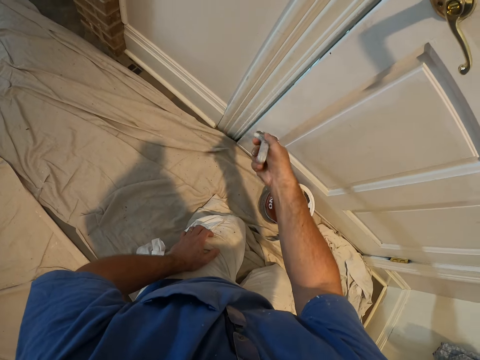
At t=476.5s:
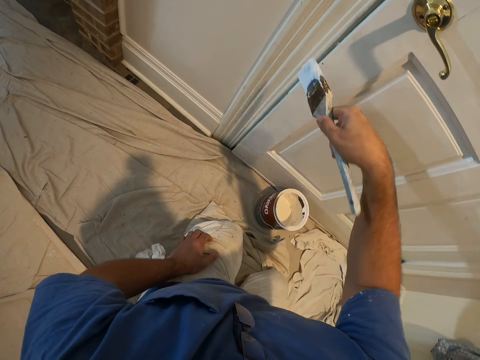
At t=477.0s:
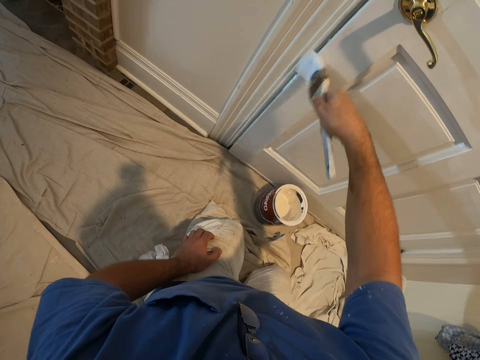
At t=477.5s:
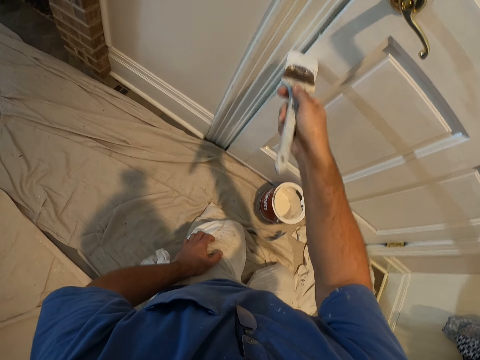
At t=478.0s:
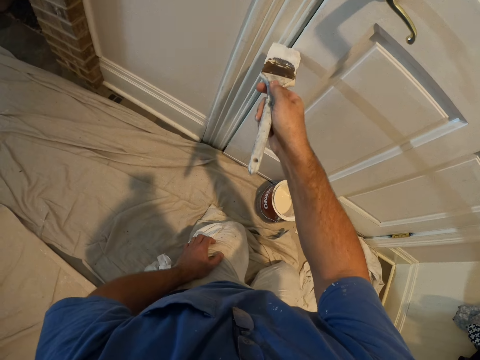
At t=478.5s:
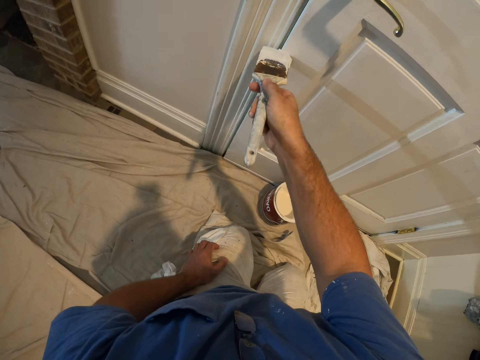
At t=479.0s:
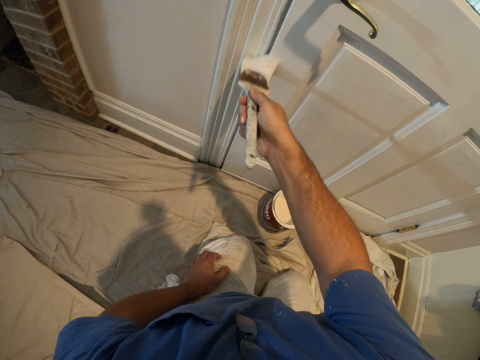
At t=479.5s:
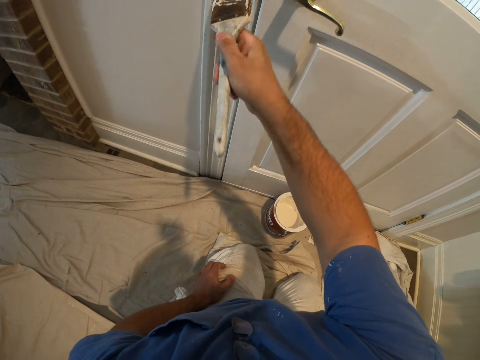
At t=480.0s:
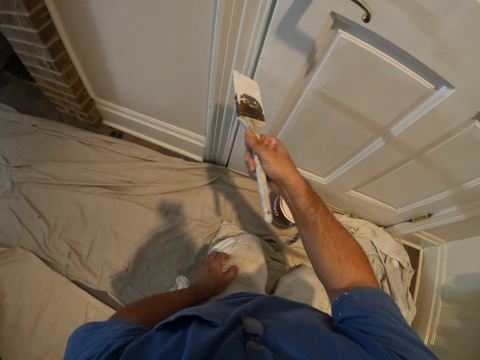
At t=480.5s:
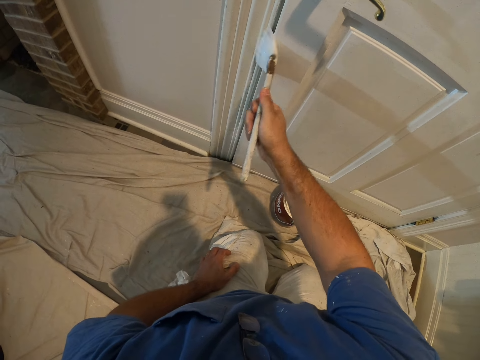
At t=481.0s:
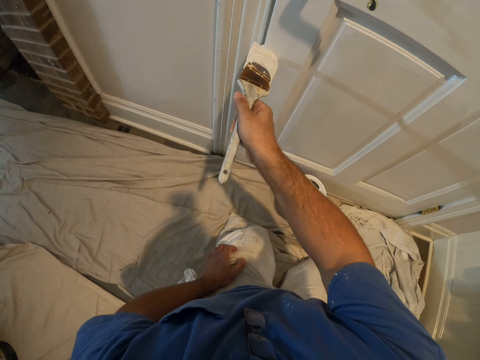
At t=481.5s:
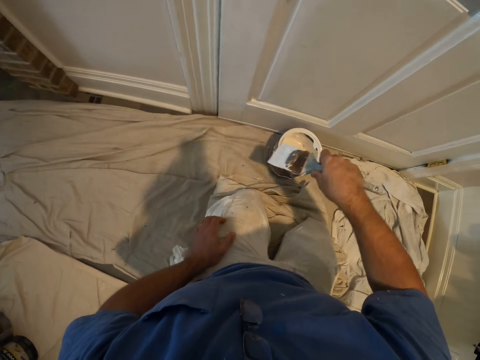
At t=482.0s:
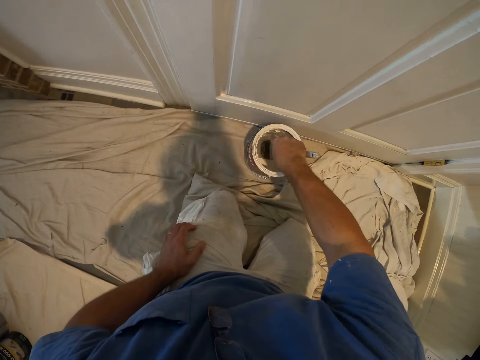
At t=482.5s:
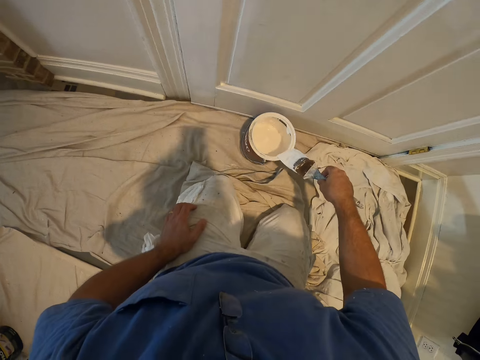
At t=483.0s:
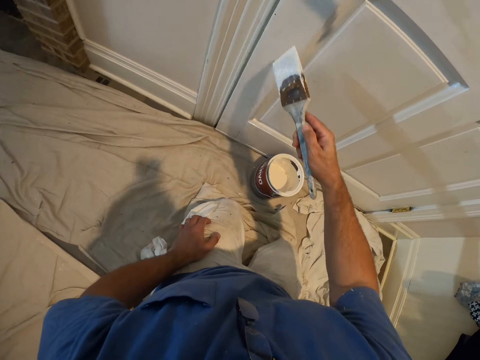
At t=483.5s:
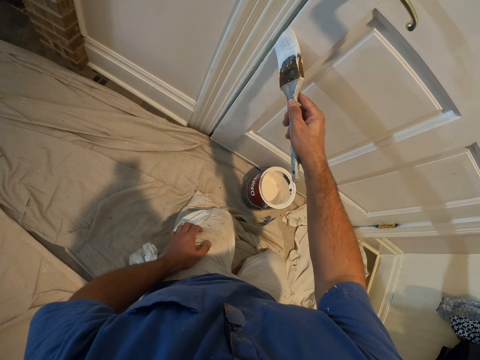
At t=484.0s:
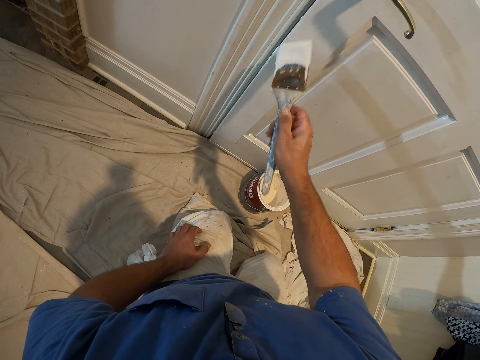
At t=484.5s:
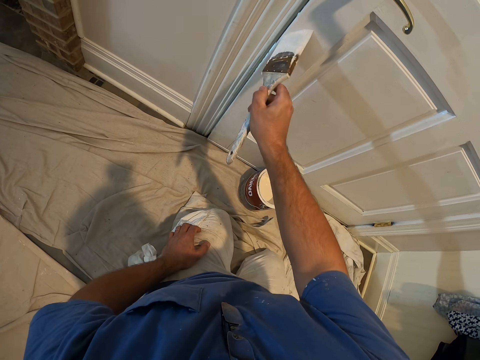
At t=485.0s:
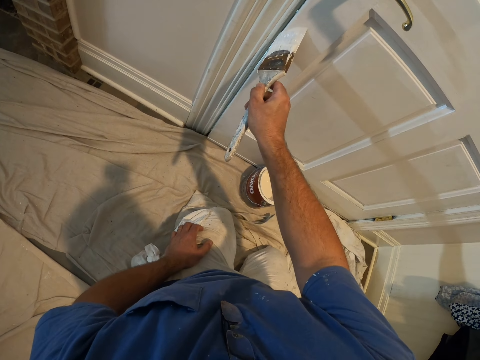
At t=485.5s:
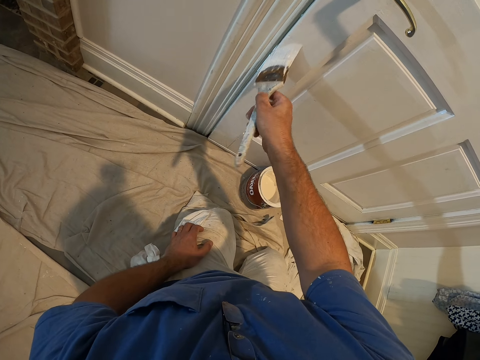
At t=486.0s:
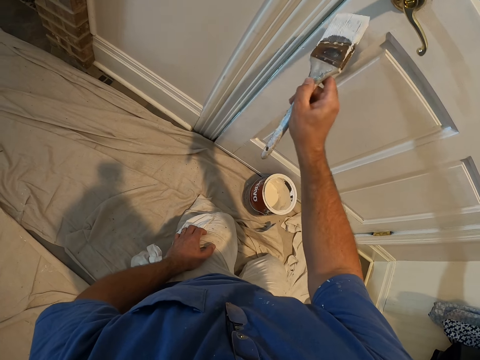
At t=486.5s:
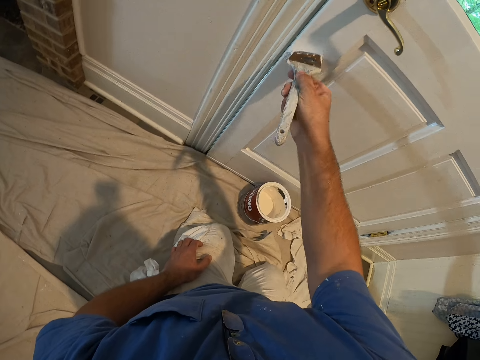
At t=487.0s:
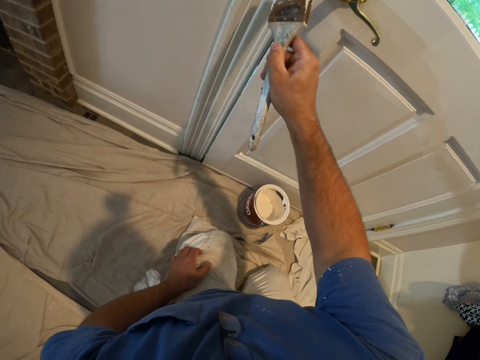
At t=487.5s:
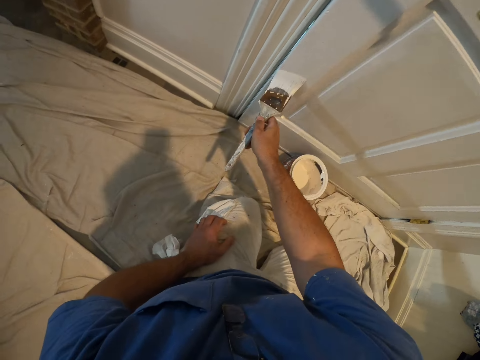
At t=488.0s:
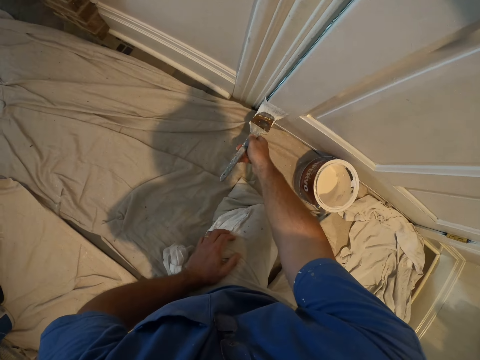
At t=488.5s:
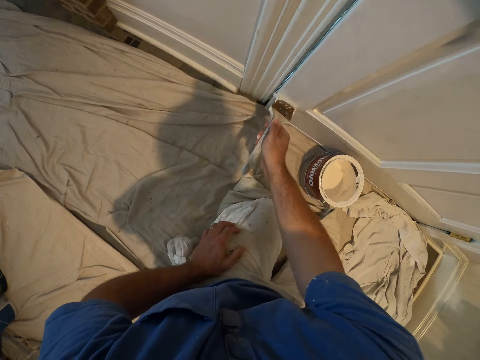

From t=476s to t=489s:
The camera wearer dips the paint brush into the bucket of paint. They remove excess paint from the paint brush. They continue painting the door with the paint brush.

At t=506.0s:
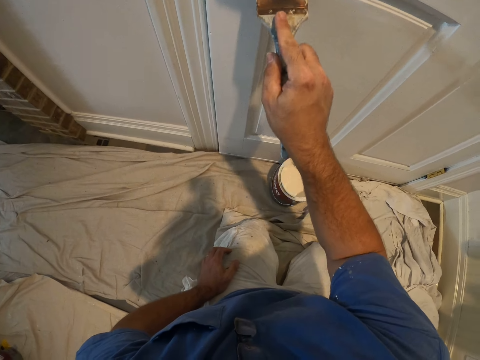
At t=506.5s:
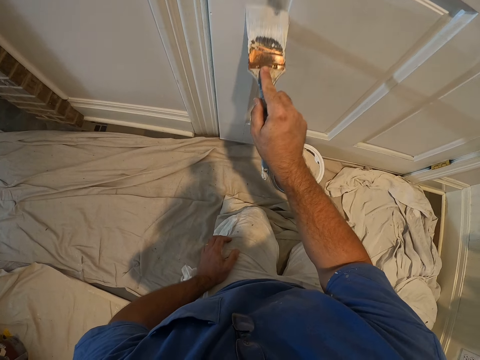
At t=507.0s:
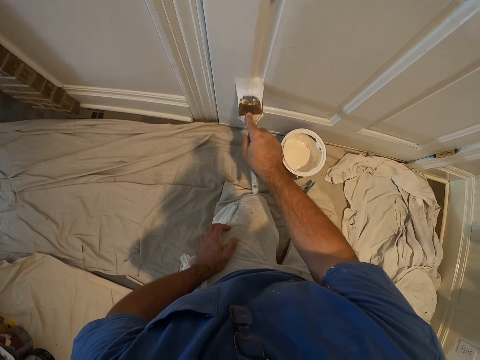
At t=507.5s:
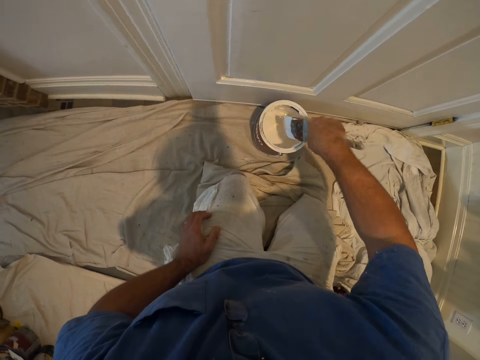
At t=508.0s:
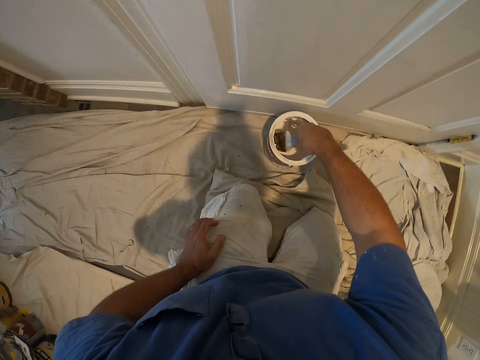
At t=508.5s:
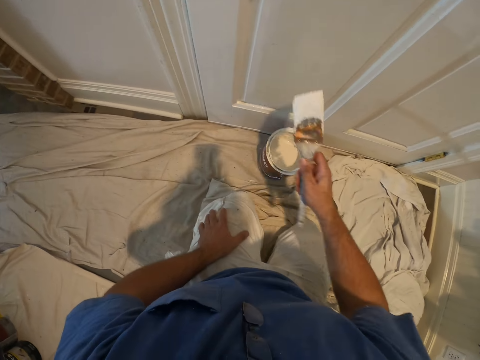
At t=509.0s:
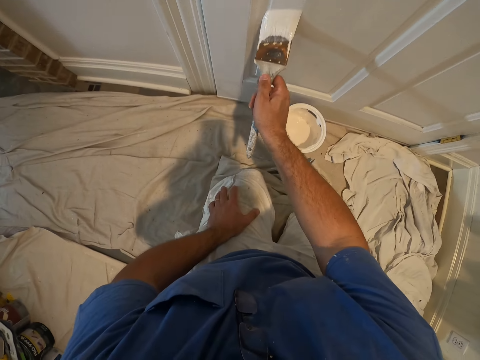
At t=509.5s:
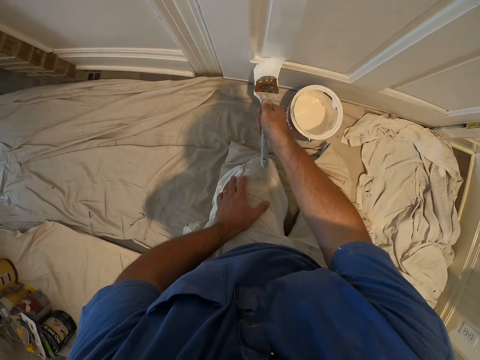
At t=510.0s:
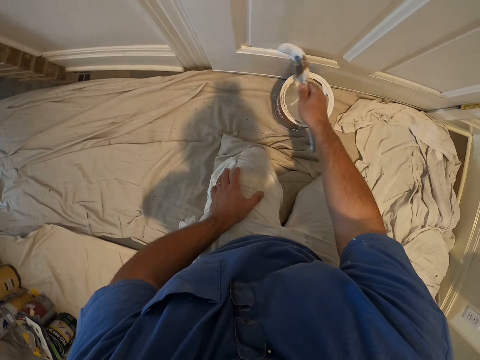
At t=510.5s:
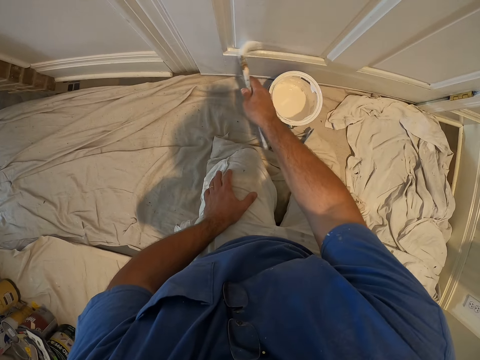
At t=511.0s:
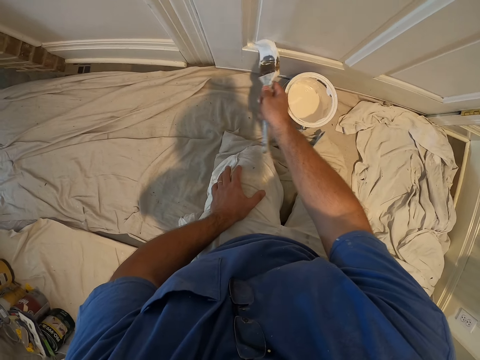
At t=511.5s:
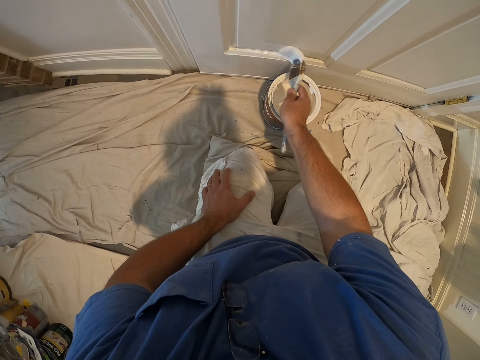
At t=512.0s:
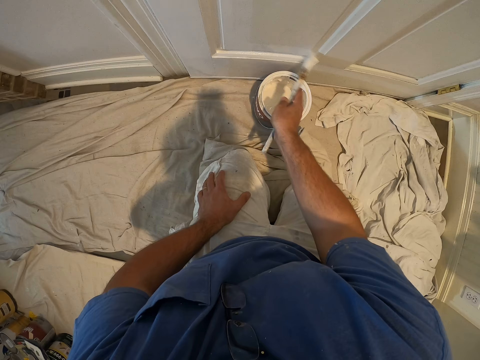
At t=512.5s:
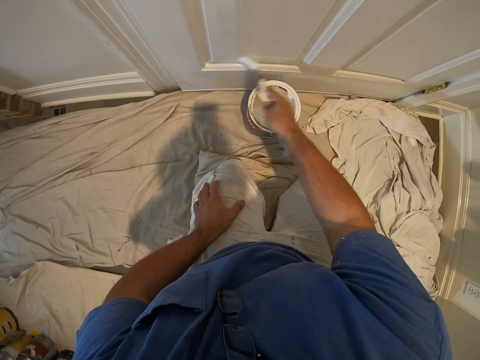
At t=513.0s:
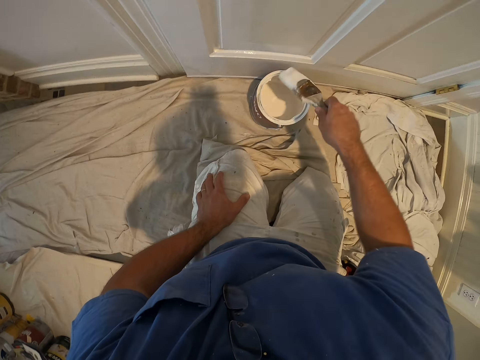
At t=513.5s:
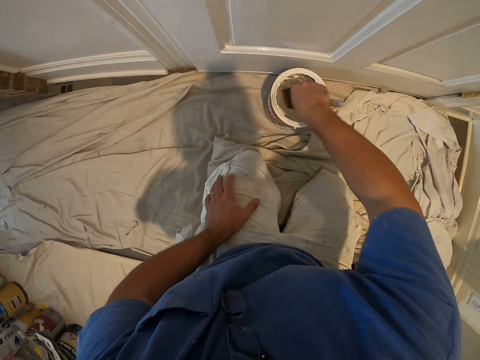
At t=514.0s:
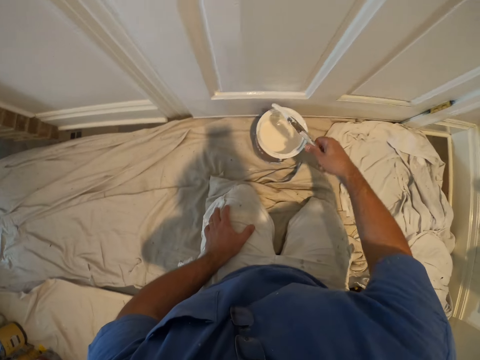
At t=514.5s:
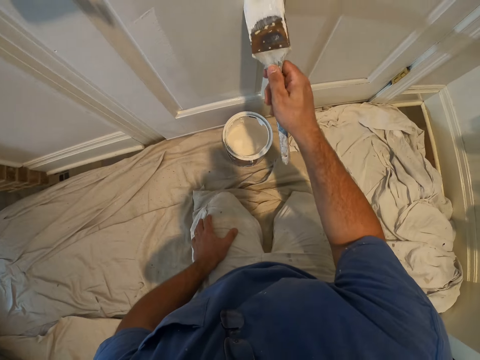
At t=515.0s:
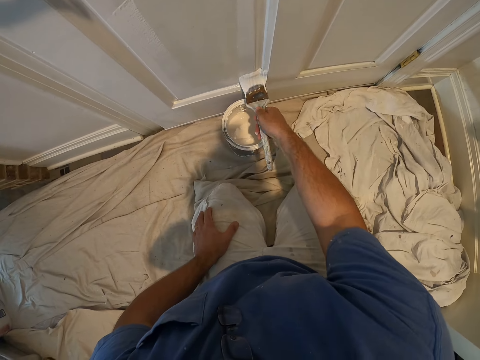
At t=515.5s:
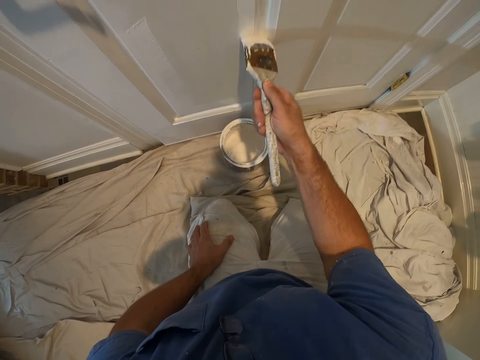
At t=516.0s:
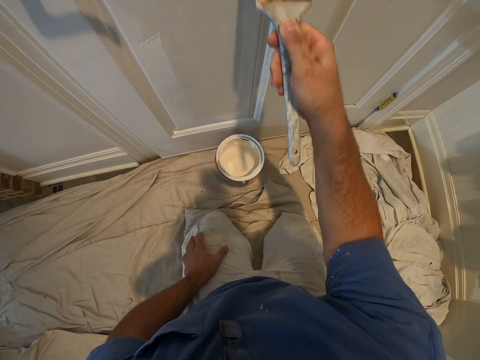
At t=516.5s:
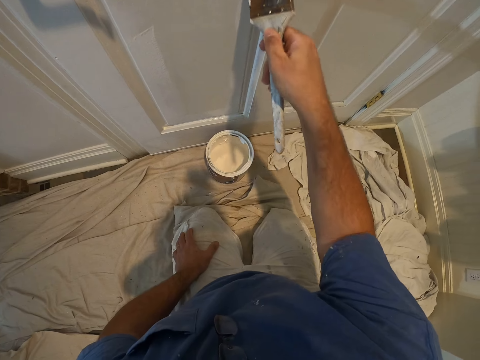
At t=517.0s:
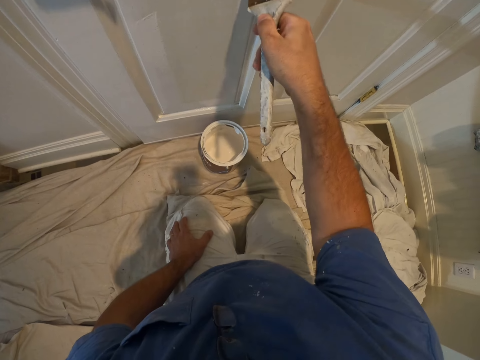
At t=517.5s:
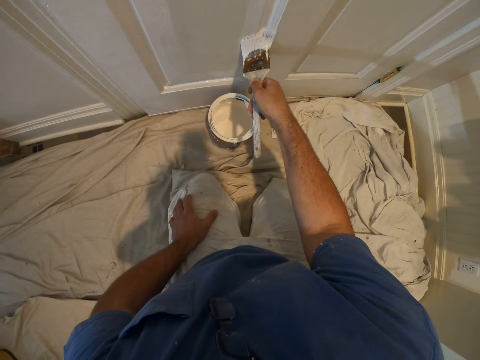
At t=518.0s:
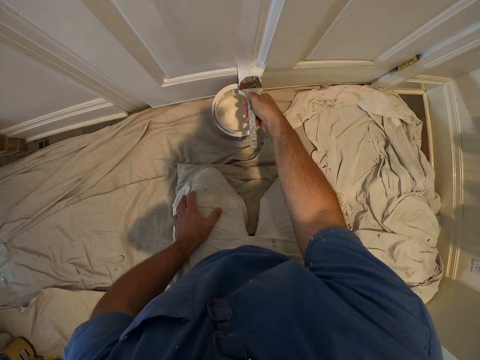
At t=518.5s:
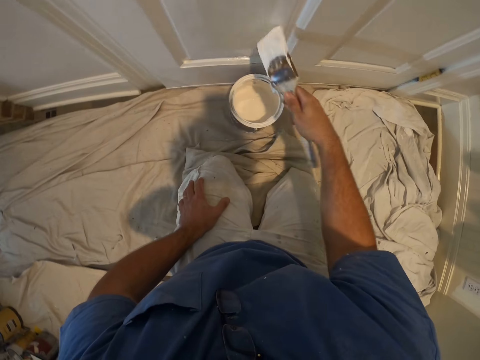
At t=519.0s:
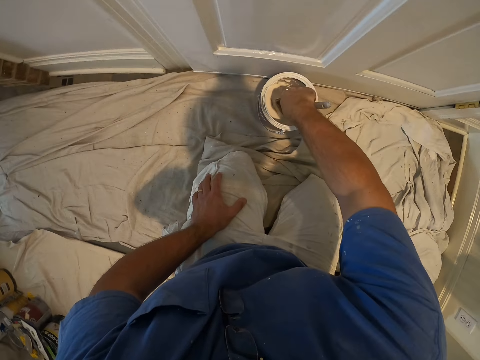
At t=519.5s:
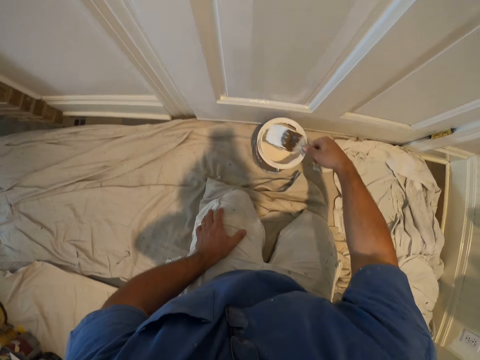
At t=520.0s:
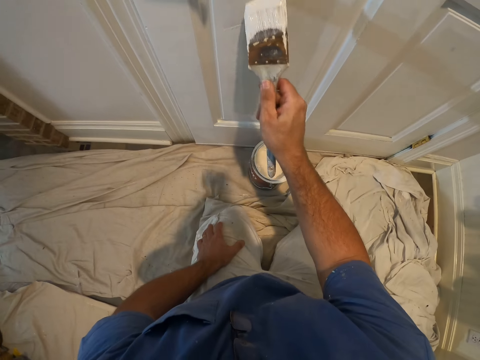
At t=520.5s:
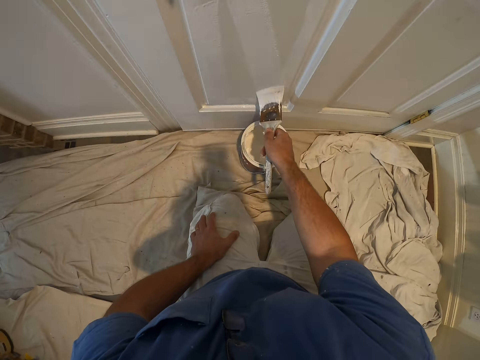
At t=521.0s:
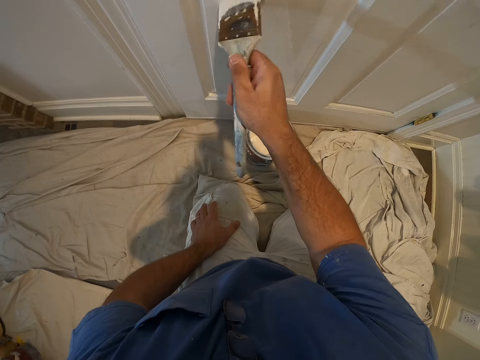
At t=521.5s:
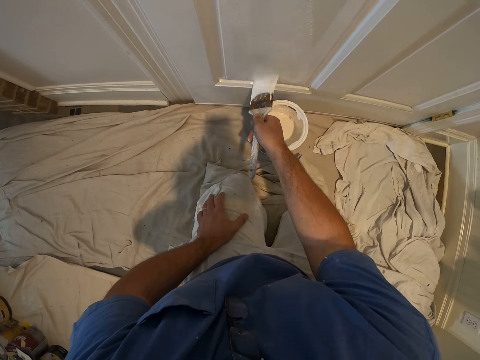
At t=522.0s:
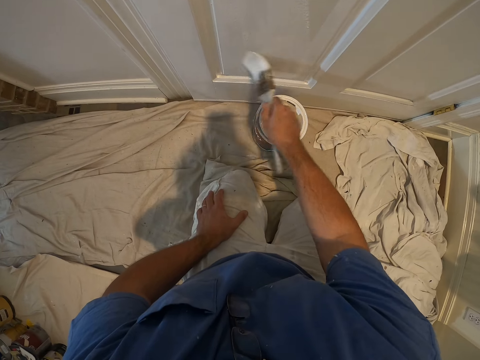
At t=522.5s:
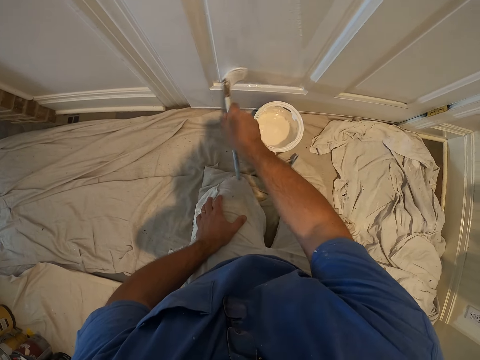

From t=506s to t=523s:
The camera wearer dips the paint brush into the bucket of paint. They continue painting the door with the paint brush. They dip the paint brush into the bucket of paint. They continue painting the door with the paint brush. They dip the paint brush into the bucket of paint. They continue painting the door with the paint brush.
